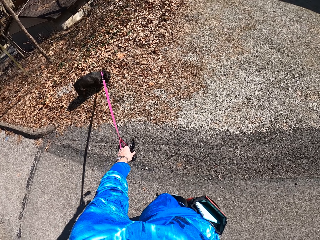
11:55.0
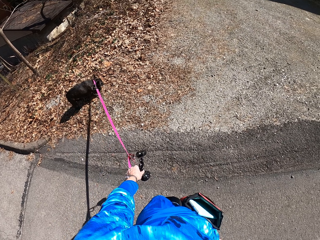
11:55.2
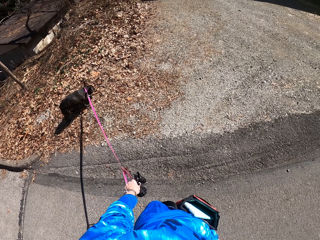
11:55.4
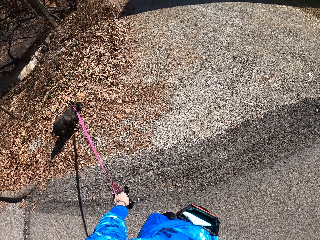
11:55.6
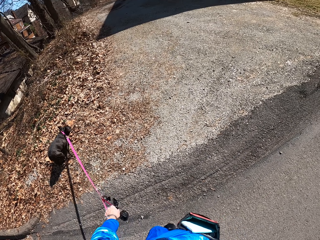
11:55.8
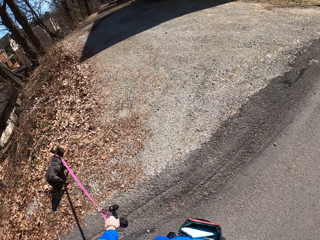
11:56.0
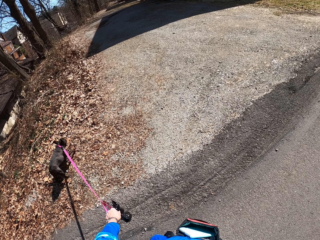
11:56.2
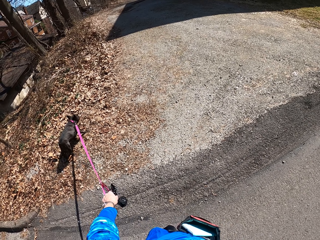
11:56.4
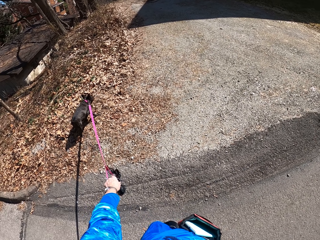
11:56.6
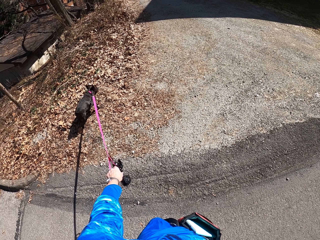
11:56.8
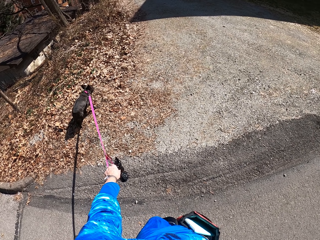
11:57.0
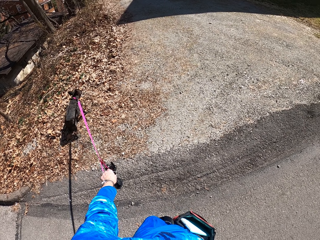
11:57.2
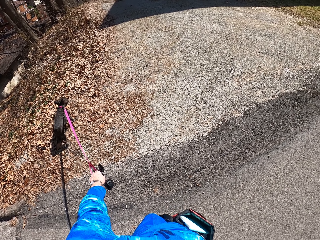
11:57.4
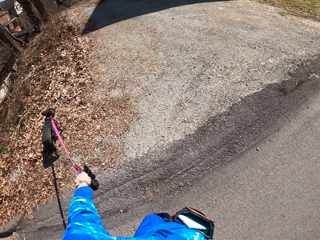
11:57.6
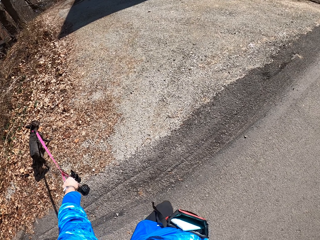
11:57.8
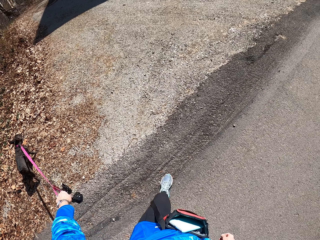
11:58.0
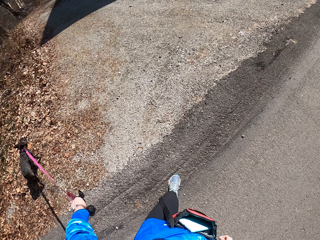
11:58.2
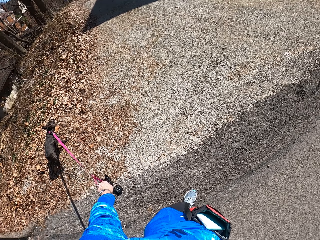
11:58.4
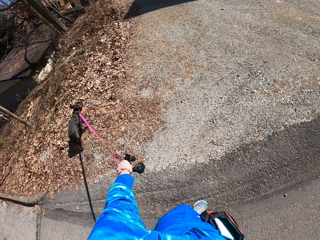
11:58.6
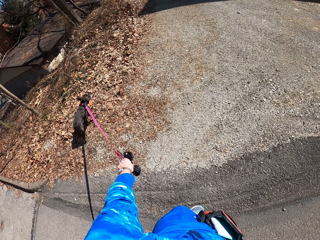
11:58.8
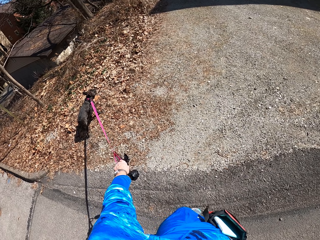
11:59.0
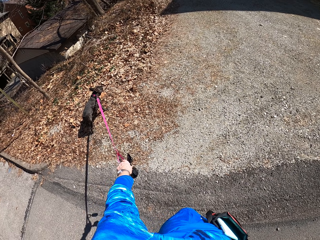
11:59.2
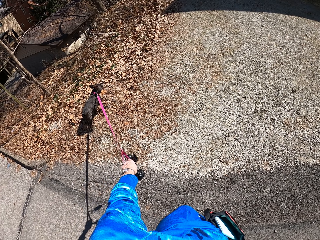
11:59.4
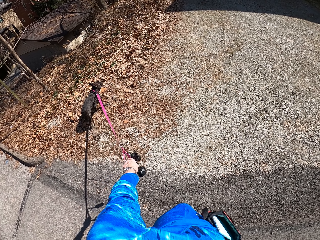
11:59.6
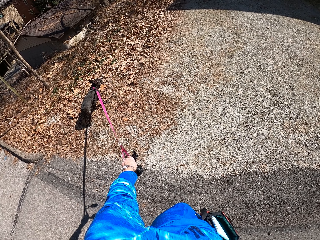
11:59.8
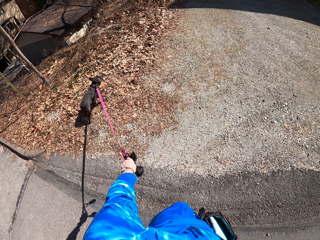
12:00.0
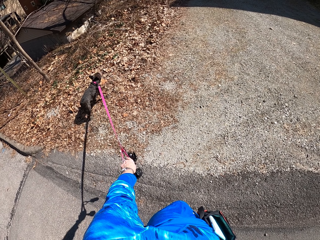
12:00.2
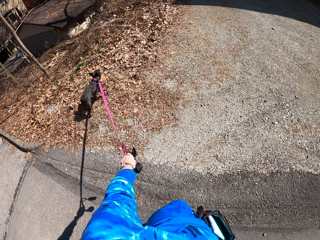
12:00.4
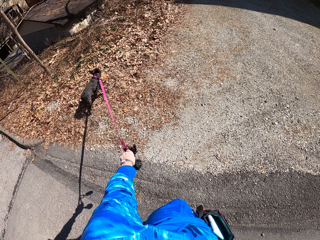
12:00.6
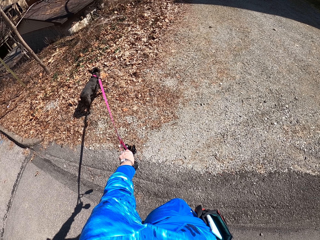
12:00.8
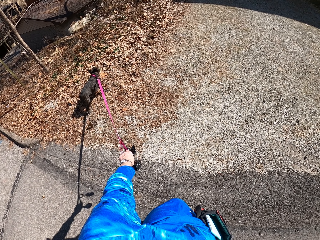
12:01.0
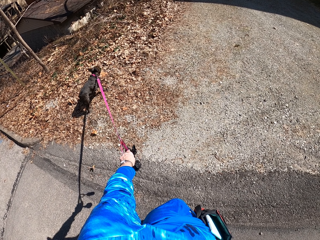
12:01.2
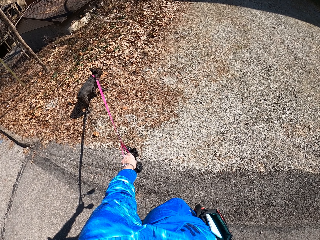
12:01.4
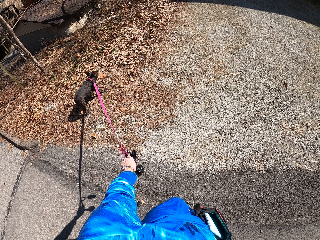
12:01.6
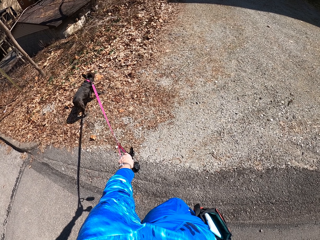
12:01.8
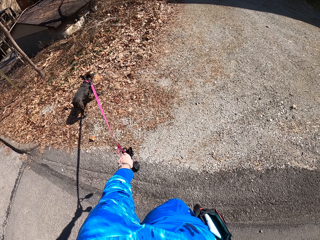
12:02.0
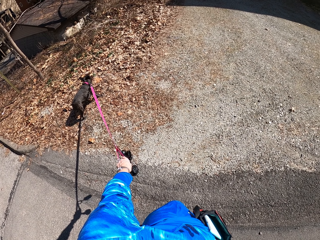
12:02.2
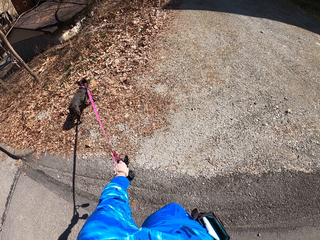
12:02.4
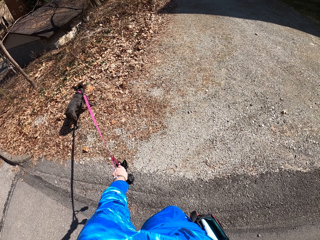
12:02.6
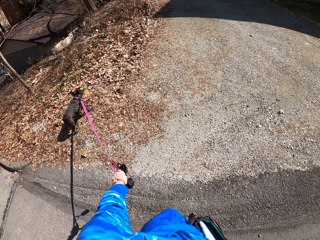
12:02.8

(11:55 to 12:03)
The camera wearer looks at the pet.

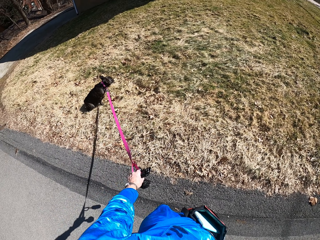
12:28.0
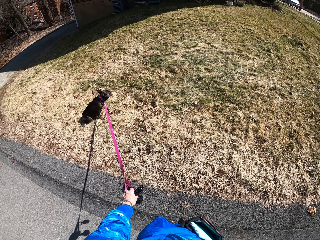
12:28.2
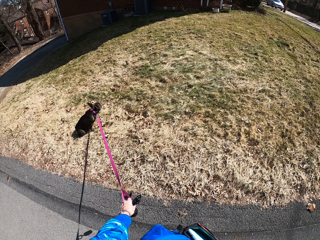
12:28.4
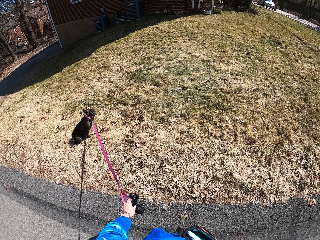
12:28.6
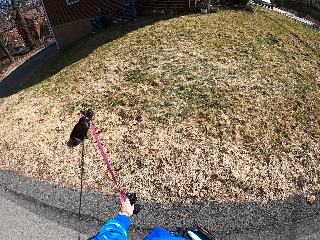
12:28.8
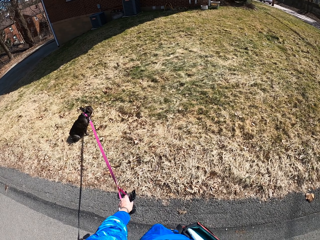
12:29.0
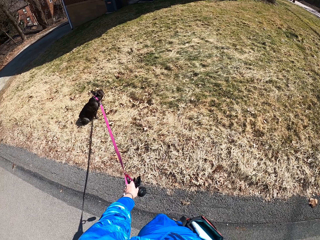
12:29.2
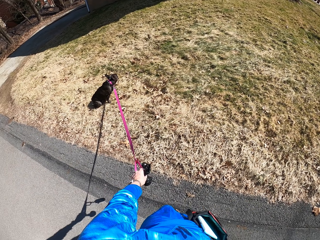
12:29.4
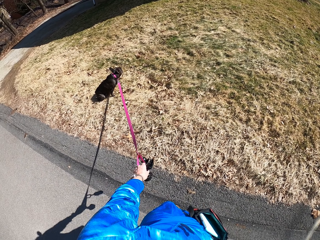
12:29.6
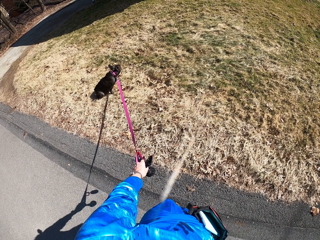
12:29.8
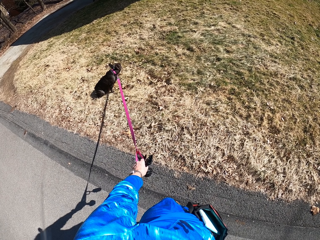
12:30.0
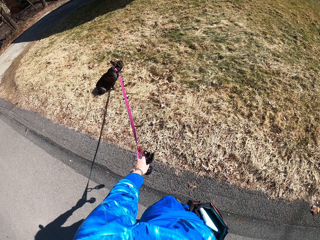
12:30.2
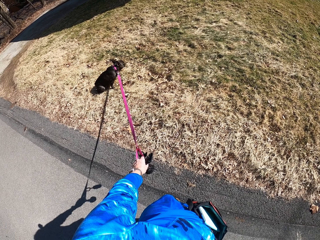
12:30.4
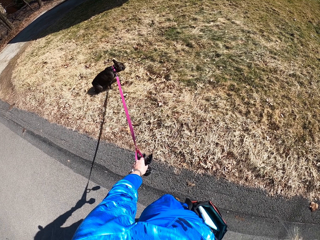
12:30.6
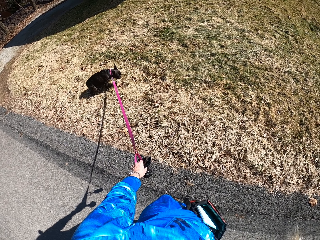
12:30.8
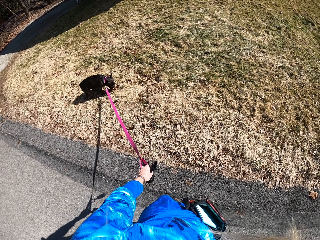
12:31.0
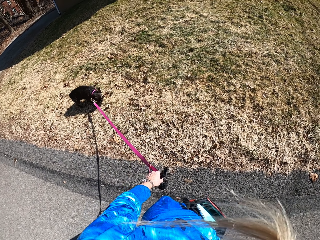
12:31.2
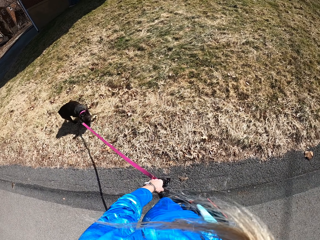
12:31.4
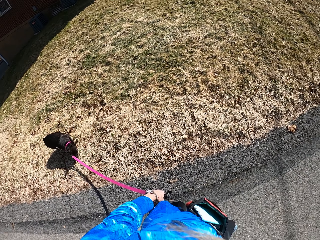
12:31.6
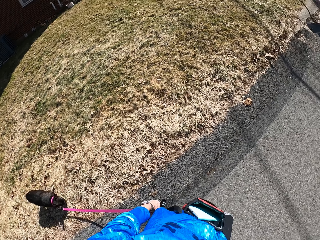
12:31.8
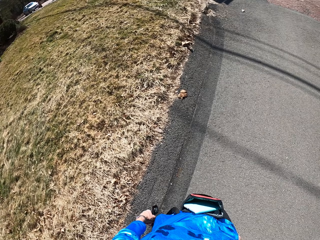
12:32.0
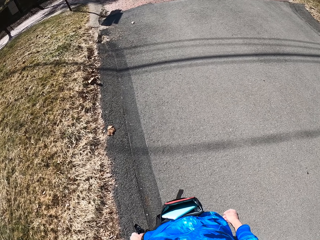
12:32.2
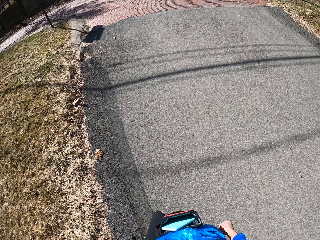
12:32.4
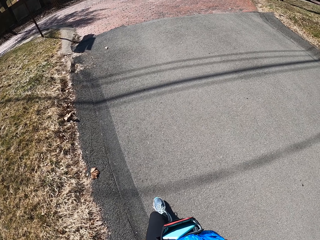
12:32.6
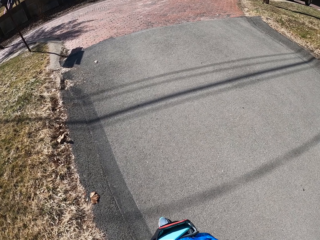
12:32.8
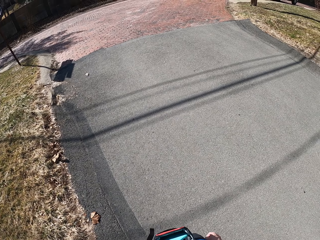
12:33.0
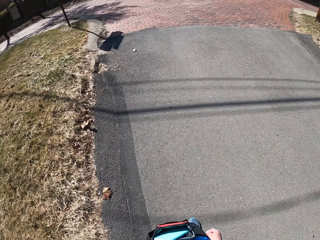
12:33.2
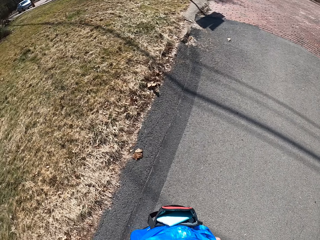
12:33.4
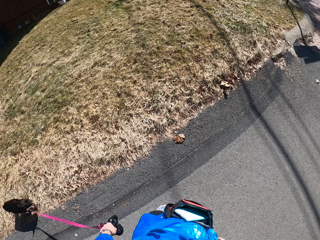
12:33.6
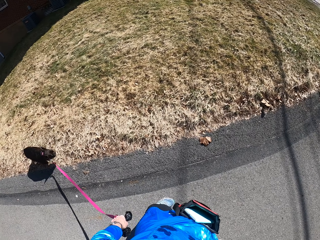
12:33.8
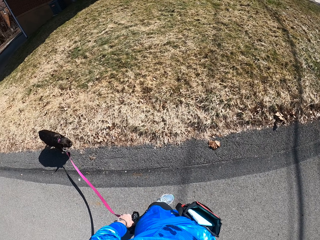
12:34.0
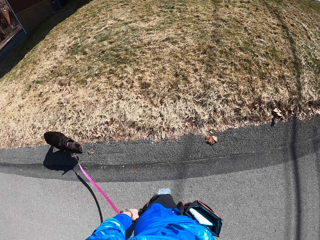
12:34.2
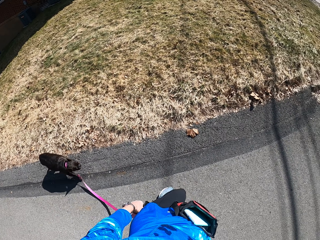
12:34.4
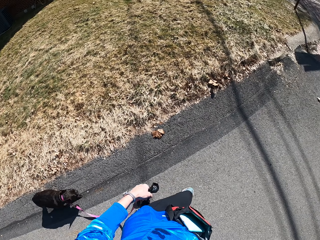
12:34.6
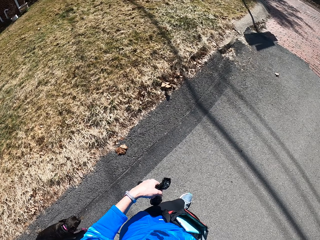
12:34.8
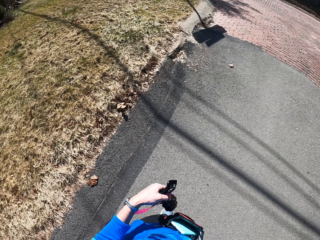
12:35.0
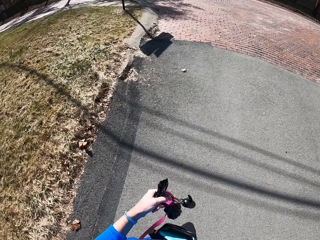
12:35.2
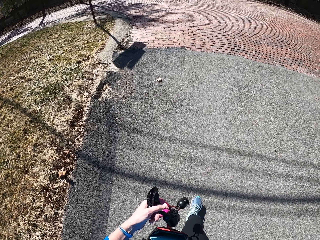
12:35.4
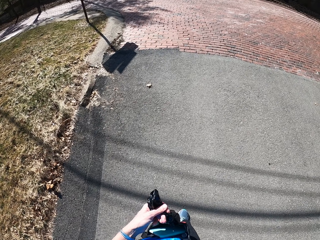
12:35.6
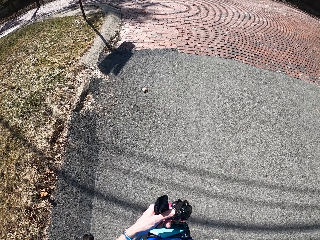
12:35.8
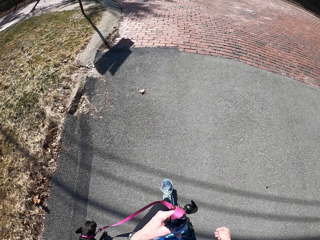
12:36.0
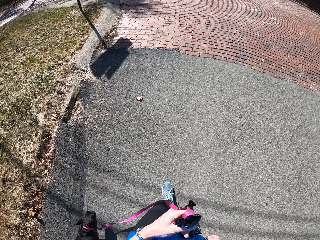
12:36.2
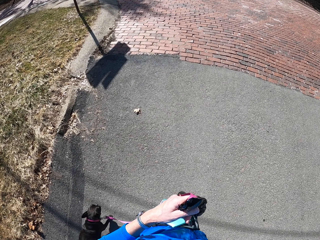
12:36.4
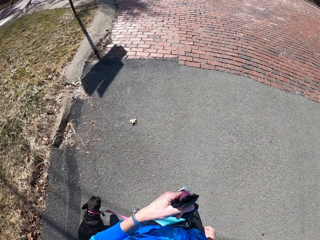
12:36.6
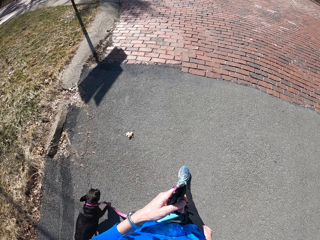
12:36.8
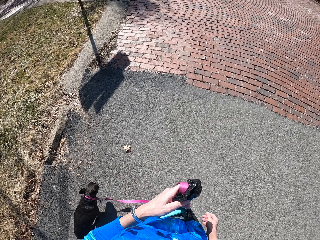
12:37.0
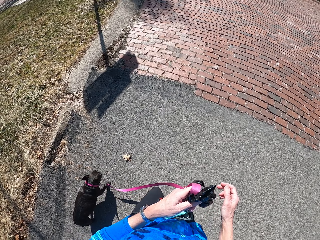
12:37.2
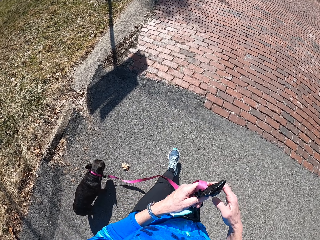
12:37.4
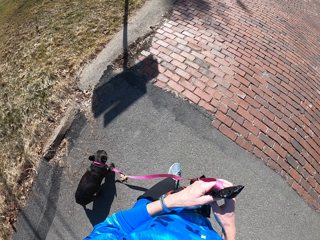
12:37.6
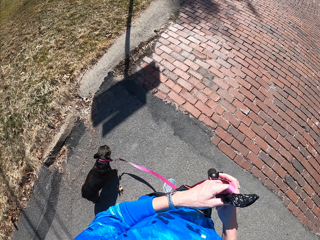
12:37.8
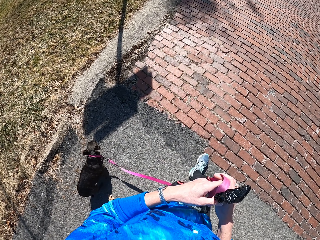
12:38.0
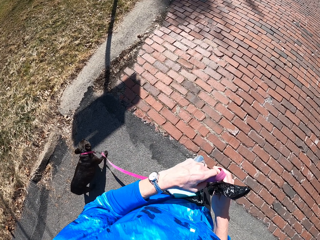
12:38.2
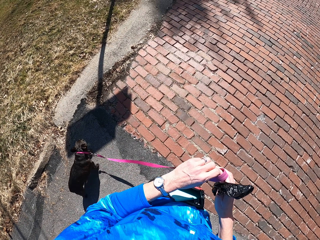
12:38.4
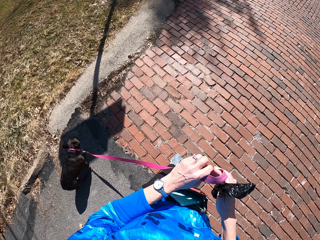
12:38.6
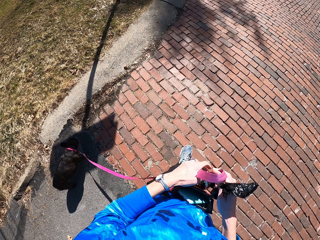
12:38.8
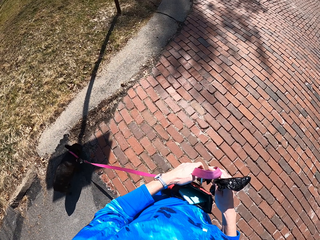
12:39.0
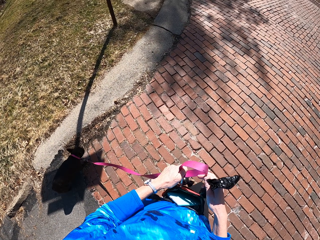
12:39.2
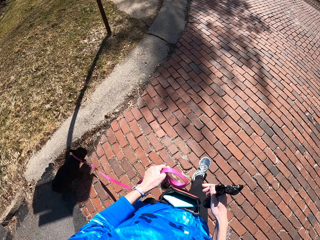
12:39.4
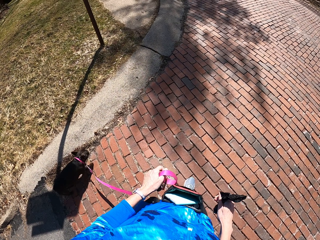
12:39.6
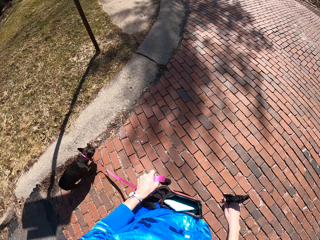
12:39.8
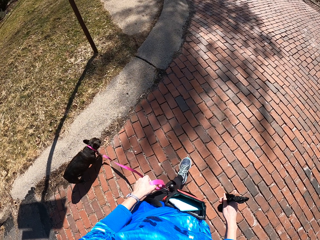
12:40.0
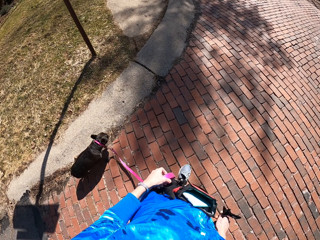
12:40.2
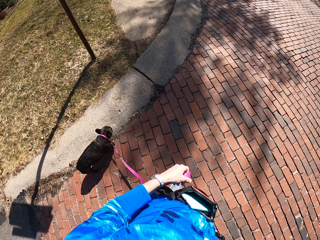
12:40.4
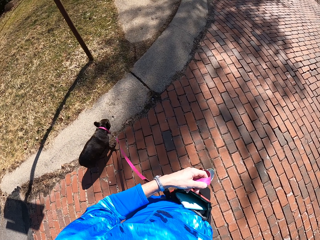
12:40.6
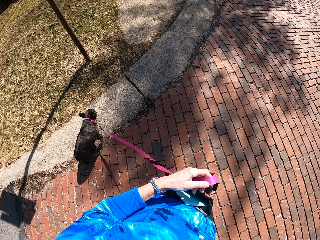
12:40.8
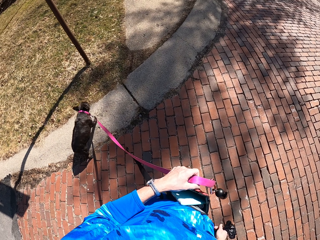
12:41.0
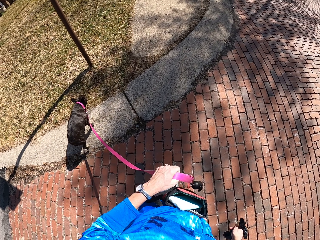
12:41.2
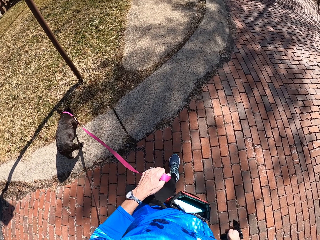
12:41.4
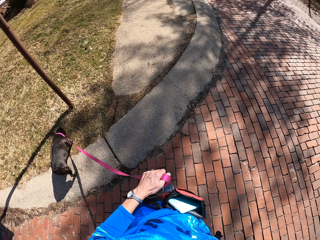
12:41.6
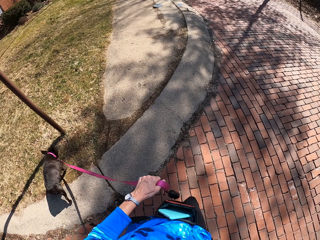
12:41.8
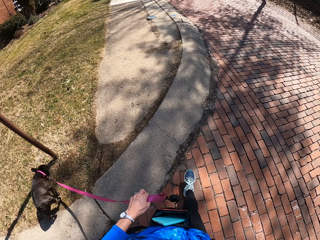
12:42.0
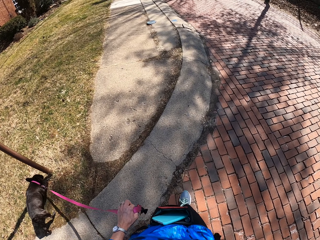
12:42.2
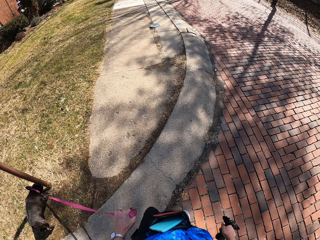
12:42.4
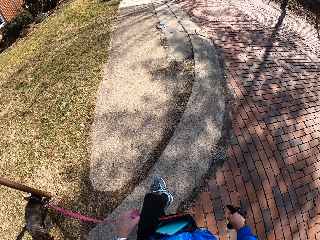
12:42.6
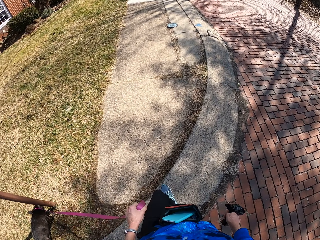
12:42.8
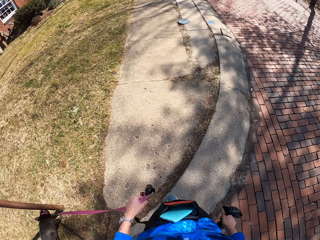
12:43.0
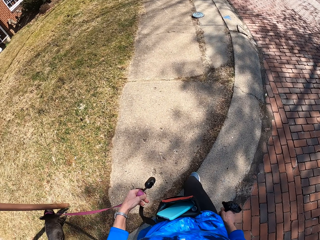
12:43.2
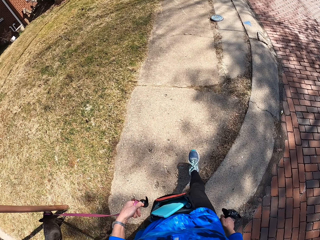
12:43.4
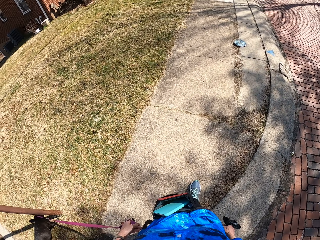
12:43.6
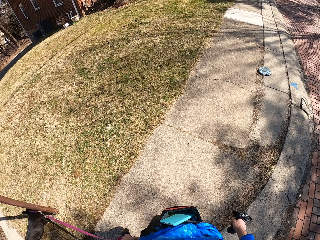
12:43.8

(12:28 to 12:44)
The camera wearer pulls the dog leash. They walk along the road. They adjust the dog leash. They pull the dog leash. They hold the dog leash by both hands. They walk along the road.
